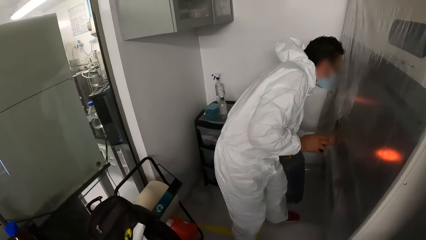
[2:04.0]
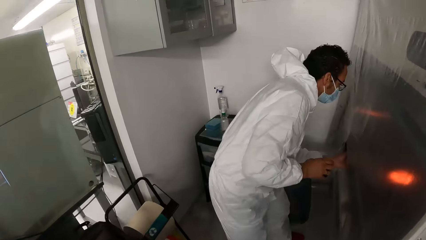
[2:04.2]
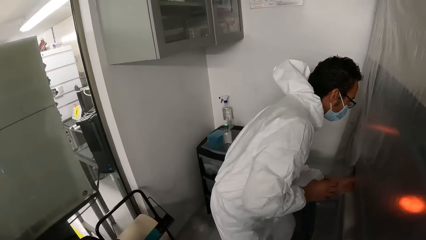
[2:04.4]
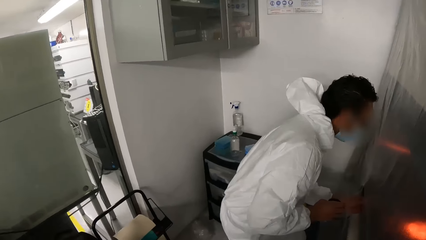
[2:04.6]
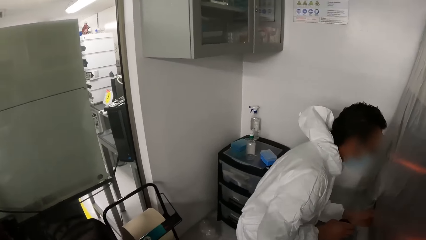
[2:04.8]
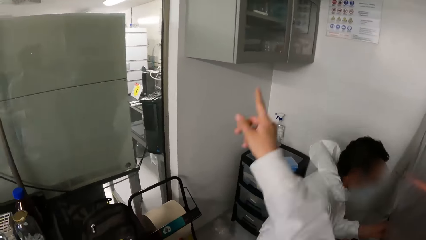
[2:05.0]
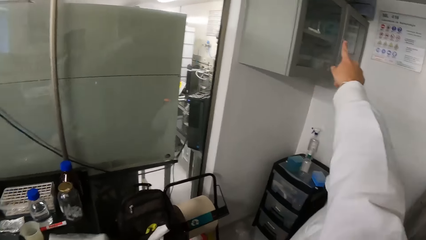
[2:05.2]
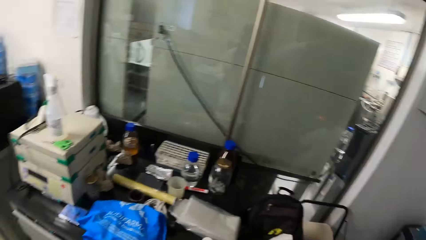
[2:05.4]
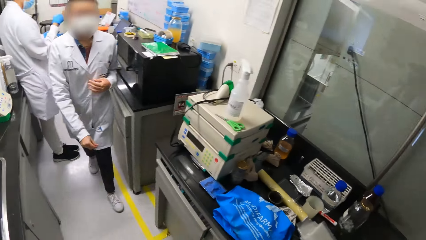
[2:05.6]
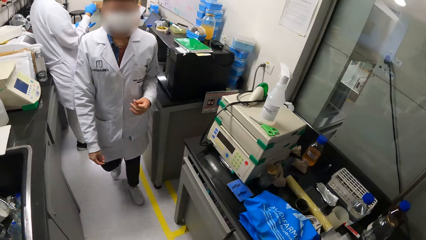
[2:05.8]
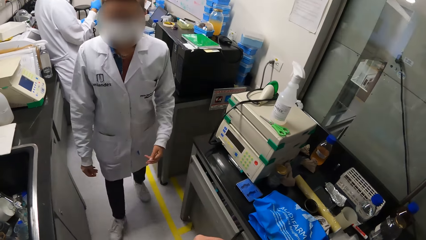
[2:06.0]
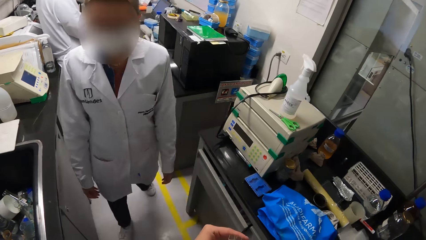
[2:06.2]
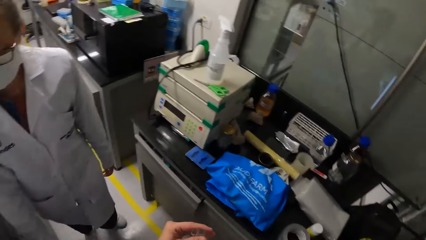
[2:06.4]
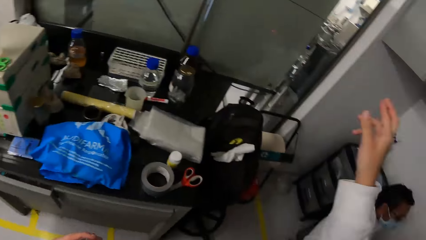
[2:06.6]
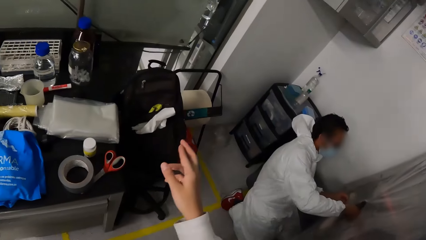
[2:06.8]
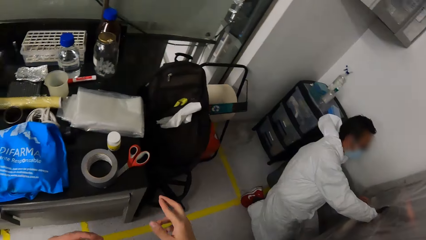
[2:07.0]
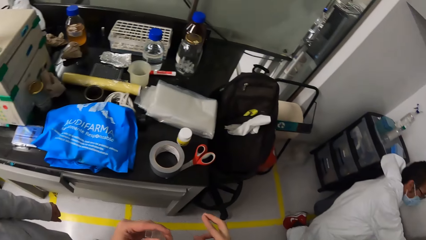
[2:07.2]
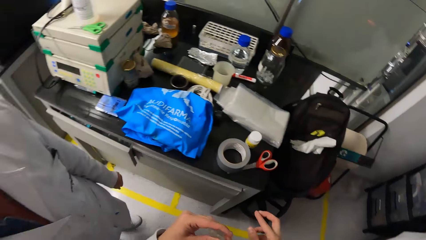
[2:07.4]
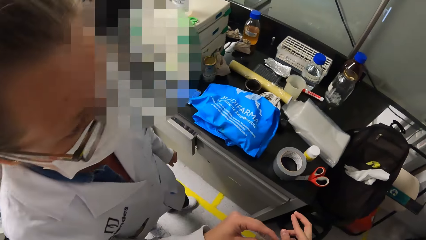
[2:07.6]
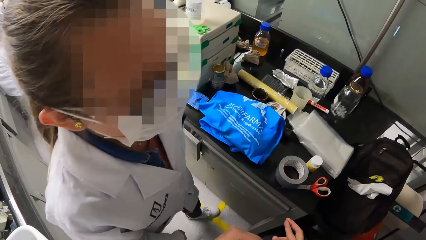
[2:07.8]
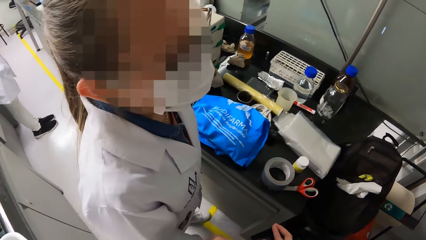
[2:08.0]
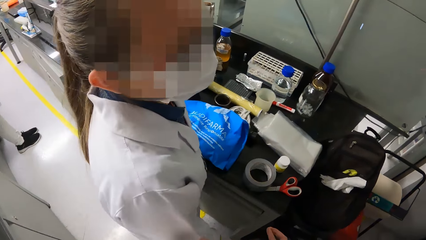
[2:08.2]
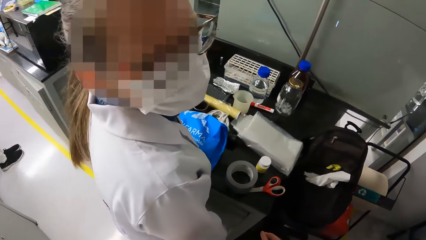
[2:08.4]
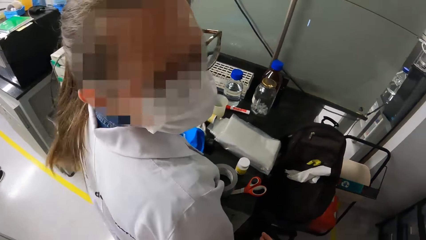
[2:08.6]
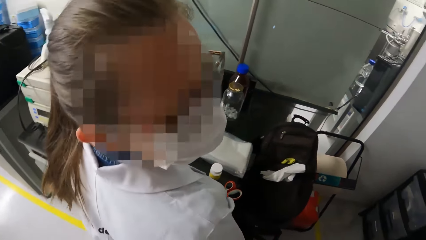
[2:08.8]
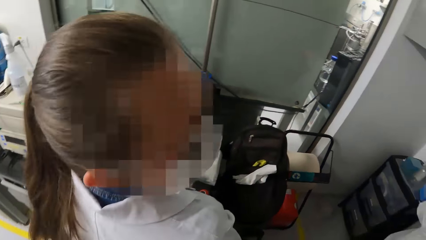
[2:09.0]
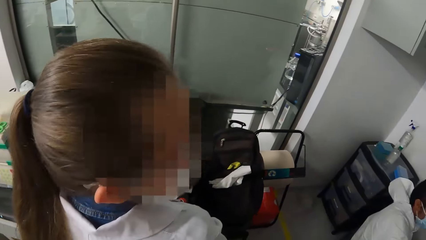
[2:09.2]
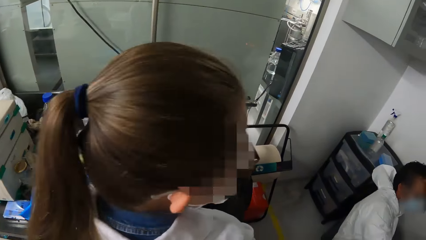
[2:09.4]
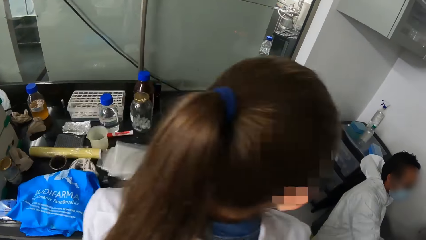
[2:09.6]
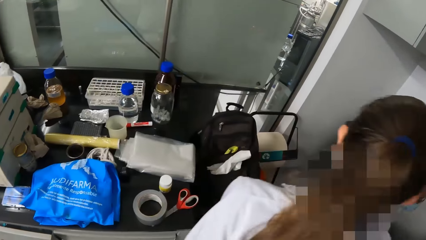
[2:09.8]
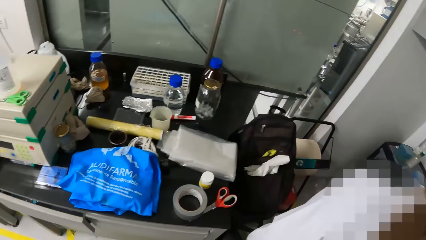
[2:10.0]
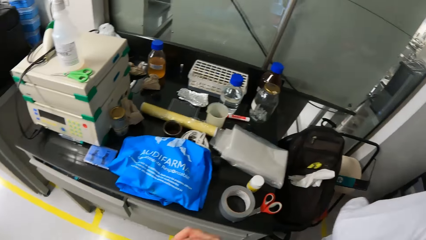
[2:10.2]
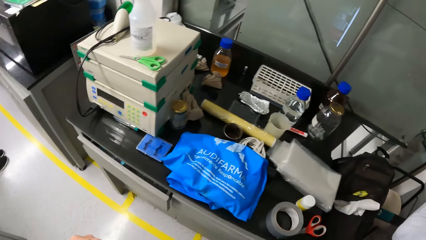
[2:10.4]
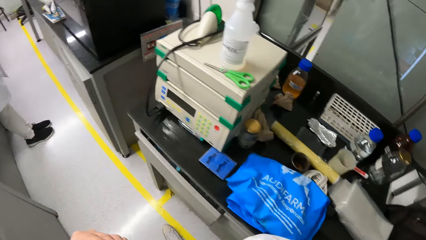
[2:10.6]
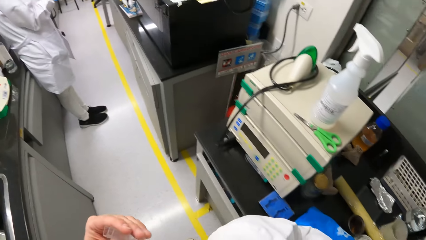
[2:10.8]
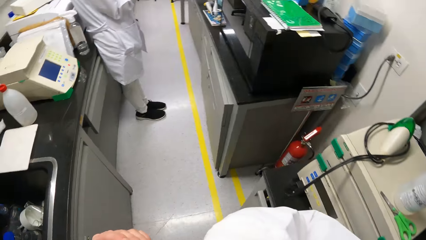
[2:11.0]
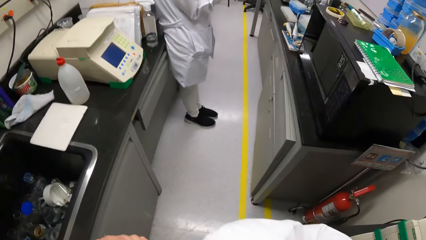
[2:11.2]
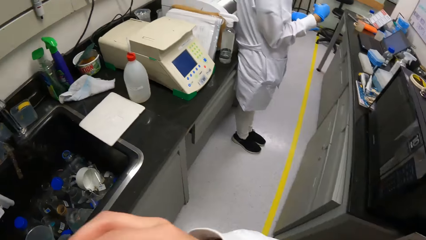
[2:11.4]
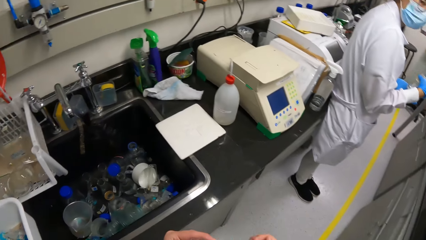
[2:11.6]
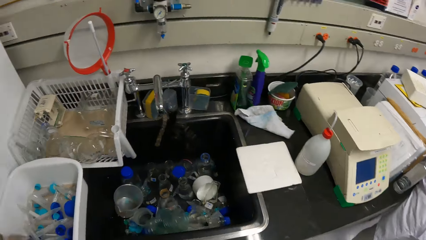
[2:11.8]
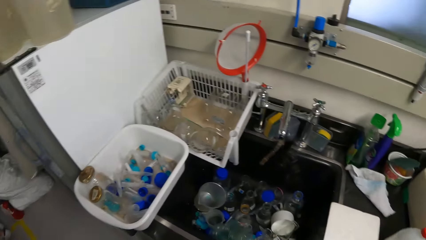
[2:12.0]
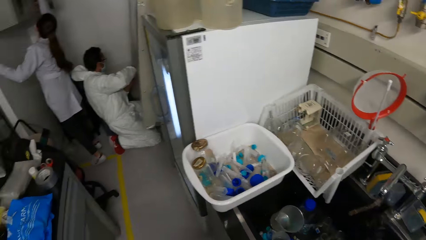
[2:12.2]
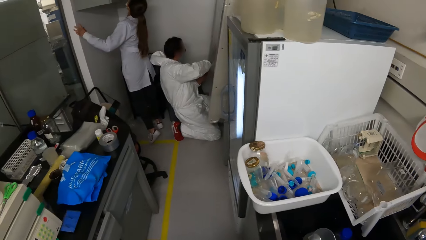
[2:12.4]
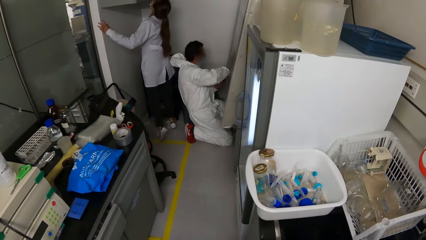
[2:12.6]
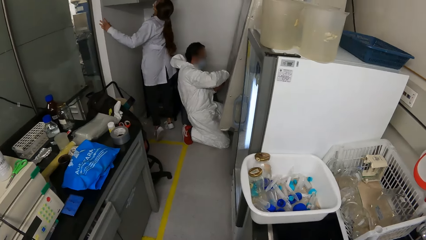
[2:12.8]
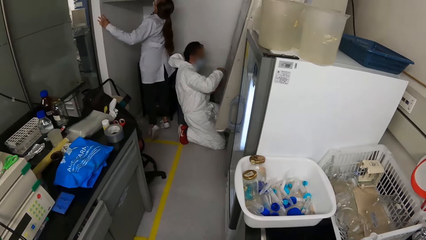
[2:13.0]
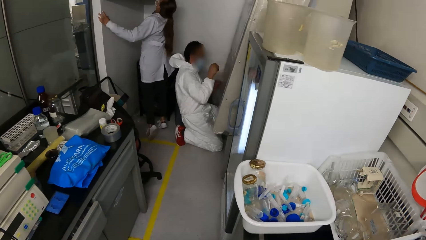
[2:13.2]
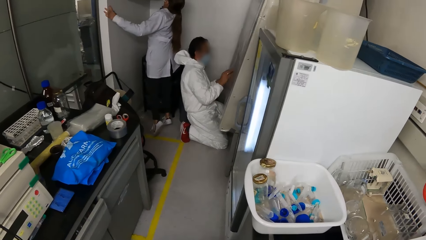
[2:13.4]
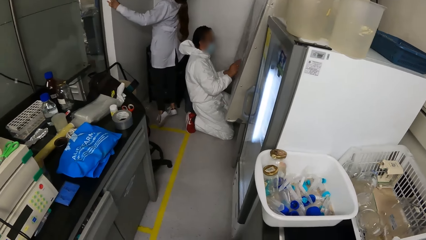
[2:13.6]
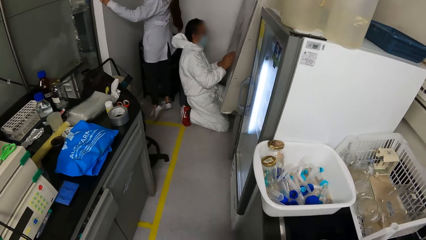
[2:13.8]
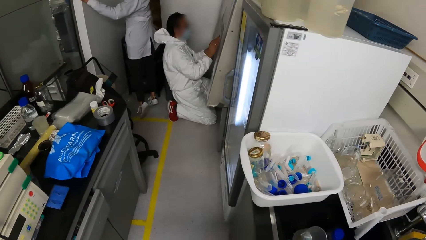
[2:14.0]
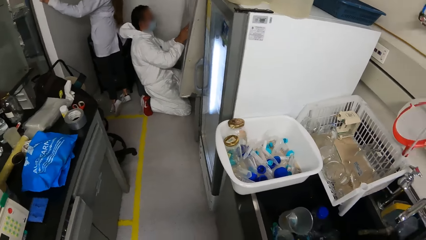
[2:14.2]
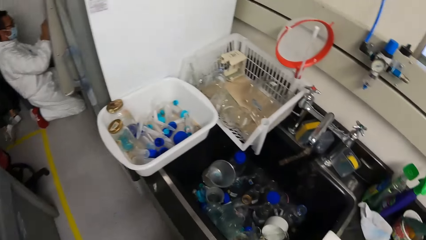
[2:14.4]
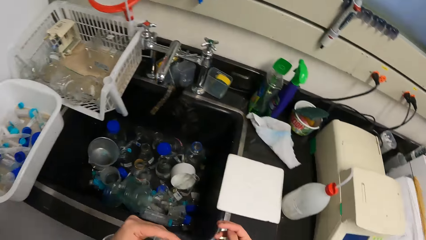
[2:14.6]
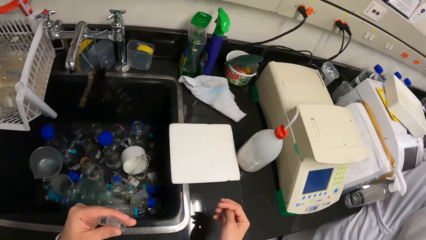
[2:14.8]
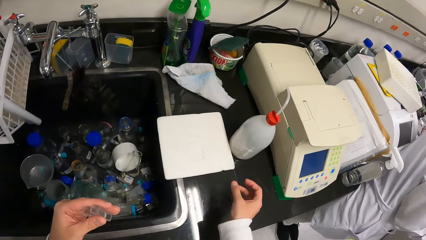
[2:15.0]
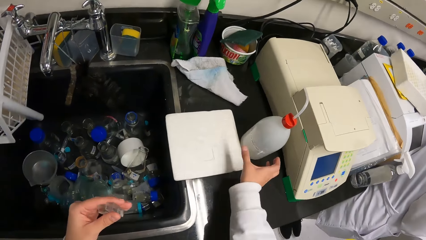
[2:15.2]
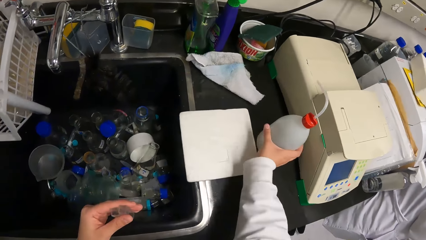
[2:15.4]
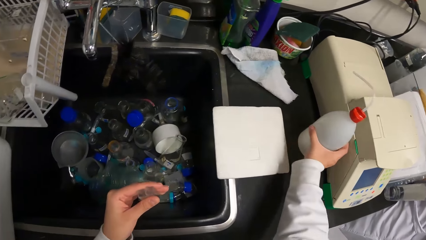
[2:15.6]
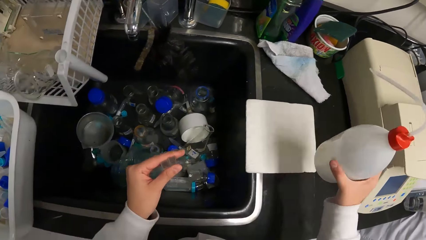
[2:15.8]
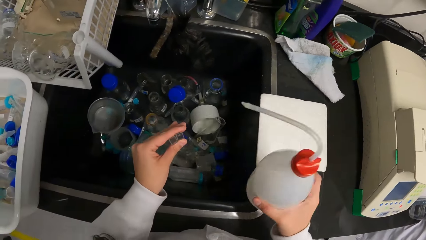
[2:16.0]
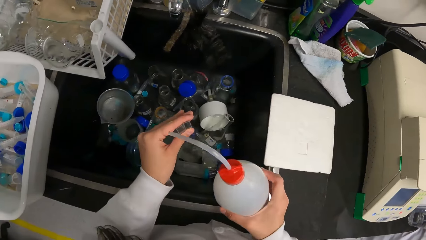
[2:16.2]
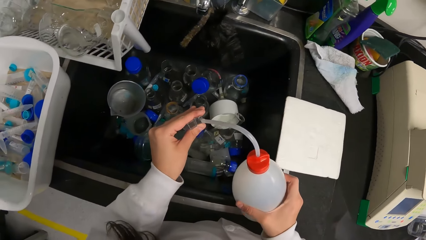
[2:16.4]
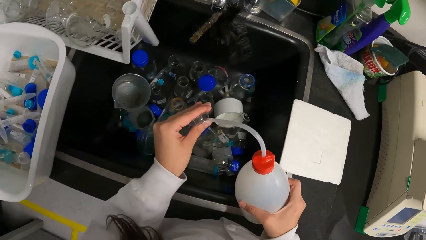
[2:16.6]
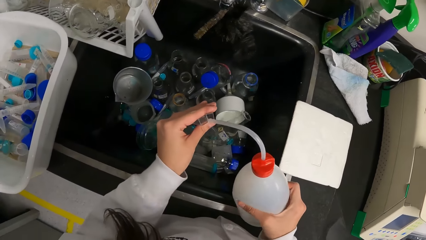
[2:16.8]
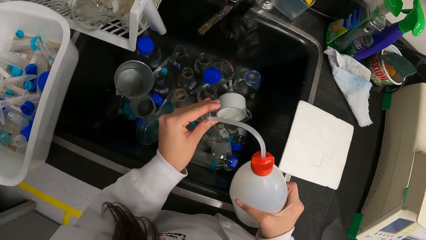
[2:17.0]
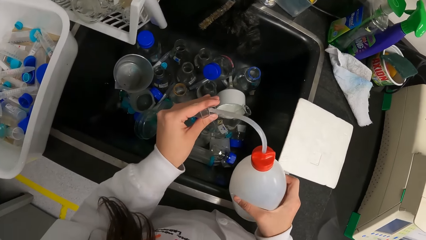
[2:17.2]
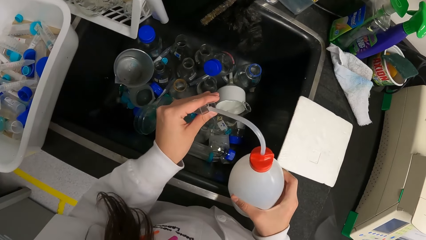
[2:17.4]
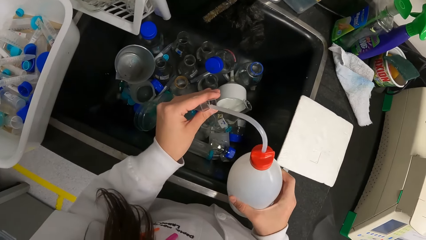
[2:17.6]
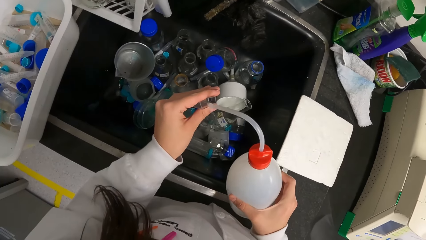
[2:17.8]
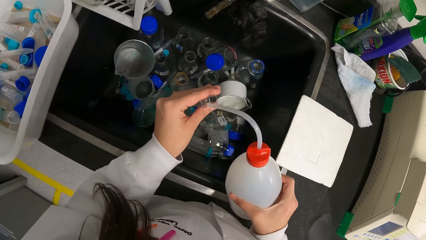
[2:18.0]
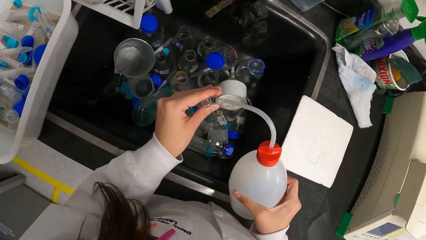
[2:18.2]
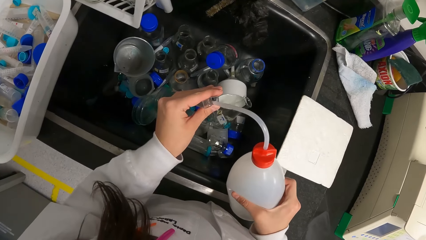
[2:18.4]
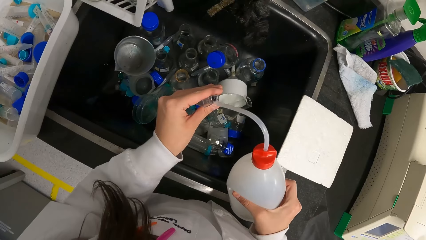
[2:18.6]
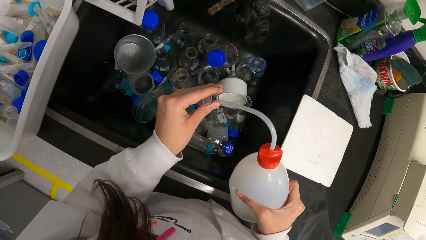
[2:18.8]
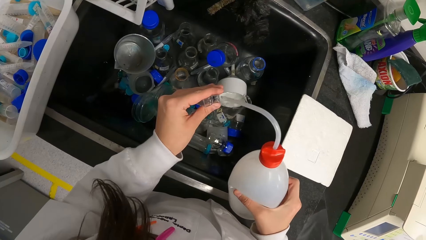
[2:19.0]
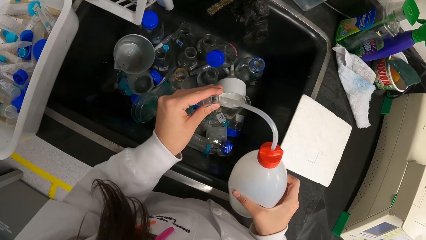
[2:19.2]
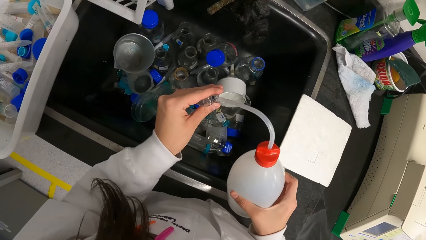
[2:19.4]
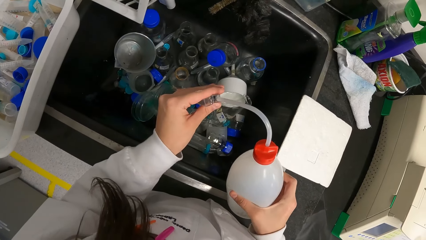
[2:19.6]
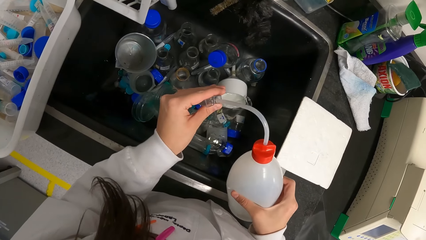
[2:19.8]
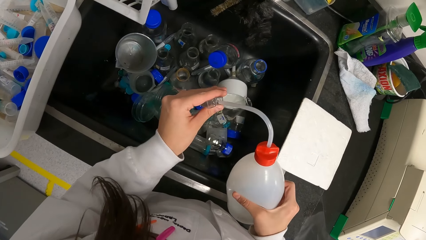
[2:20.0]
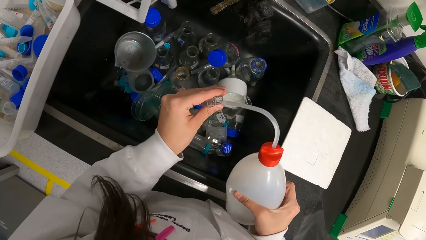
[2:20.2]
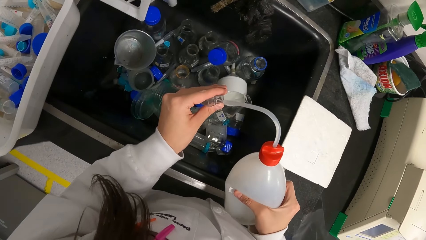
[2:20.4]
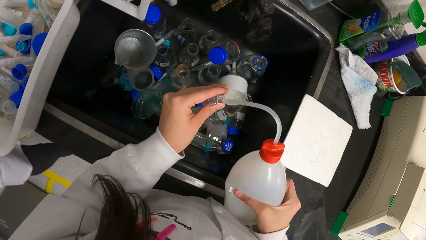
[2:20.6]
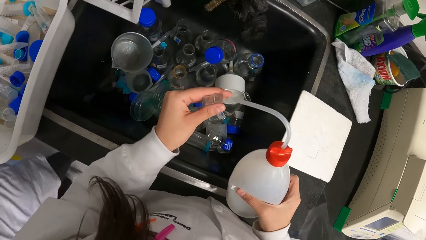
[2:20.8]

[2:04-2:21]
The camera wearer speaks to the woman. He looks around. He takes a distilled water bottle with his right hand from a sink. He pours distilled water into the test tube from the distilled water bottle with his right hand. He rinses the test tube.
